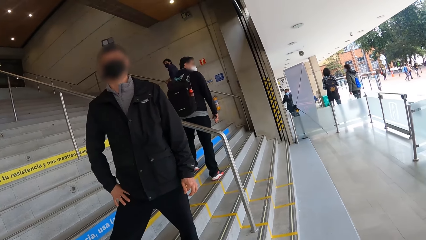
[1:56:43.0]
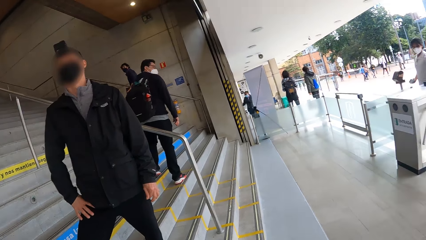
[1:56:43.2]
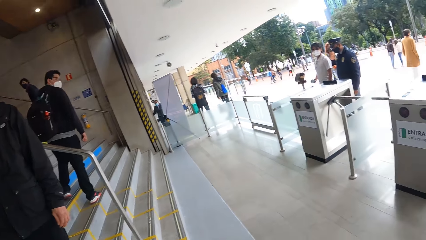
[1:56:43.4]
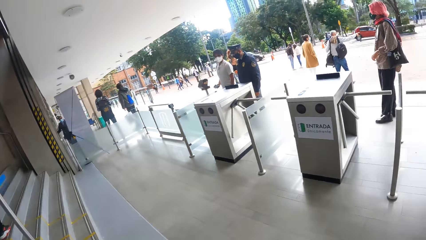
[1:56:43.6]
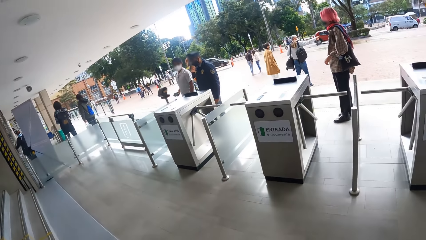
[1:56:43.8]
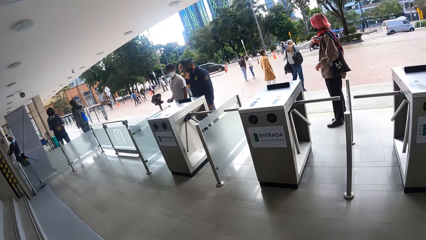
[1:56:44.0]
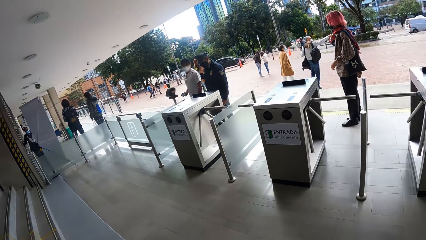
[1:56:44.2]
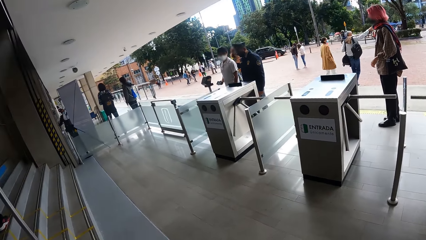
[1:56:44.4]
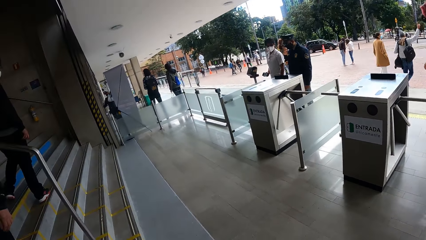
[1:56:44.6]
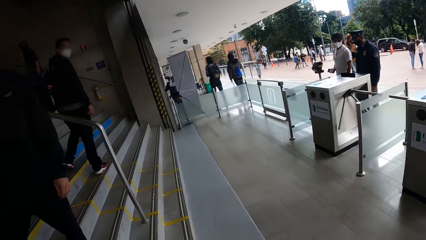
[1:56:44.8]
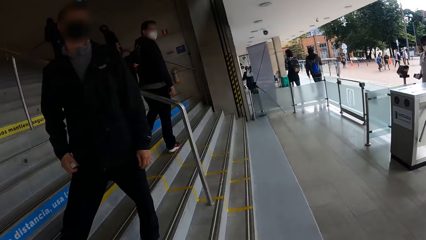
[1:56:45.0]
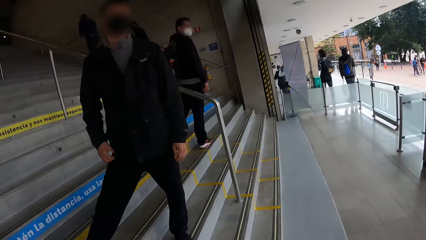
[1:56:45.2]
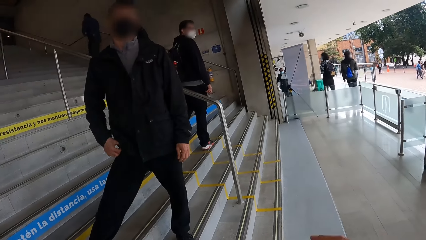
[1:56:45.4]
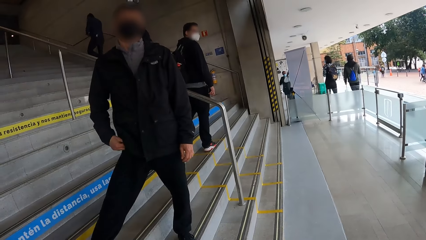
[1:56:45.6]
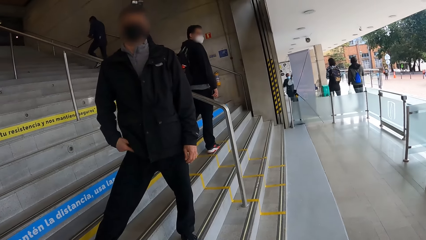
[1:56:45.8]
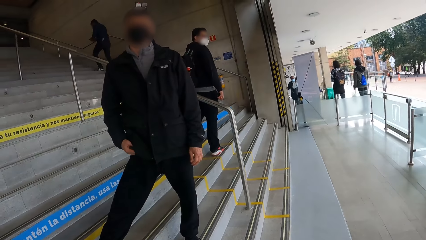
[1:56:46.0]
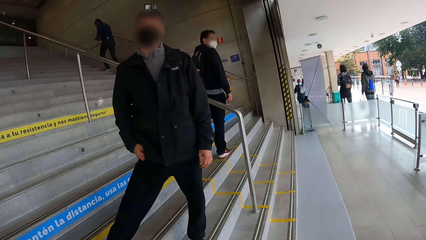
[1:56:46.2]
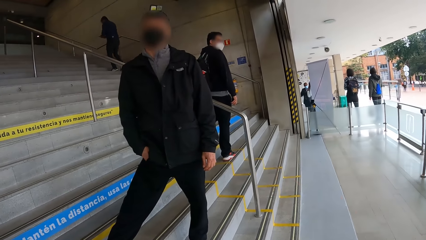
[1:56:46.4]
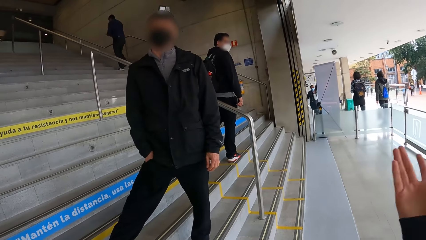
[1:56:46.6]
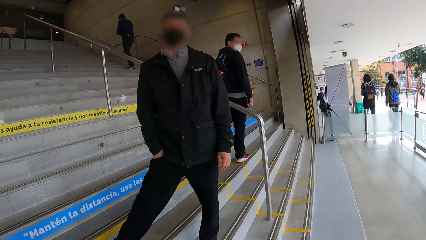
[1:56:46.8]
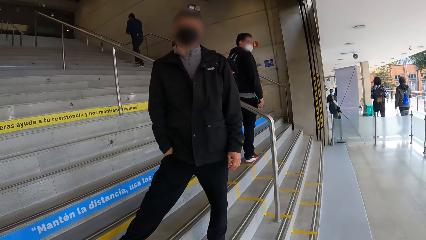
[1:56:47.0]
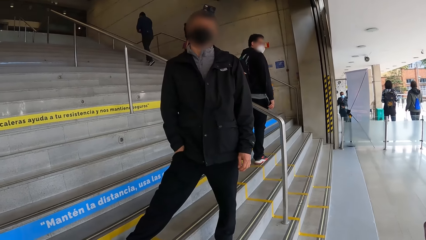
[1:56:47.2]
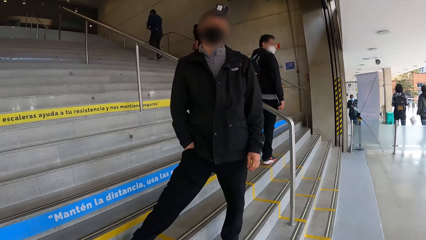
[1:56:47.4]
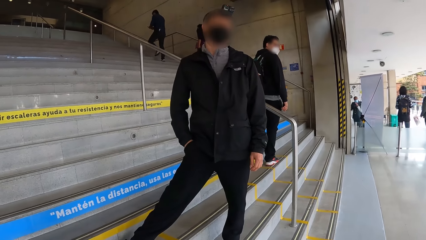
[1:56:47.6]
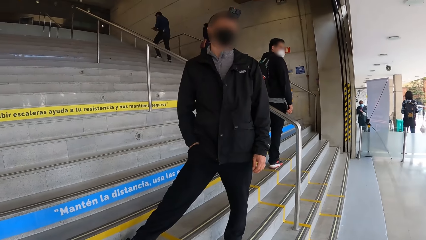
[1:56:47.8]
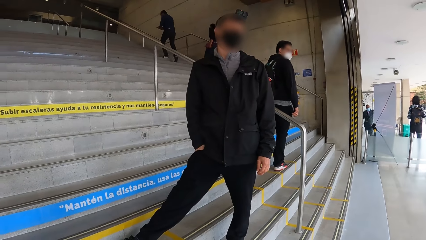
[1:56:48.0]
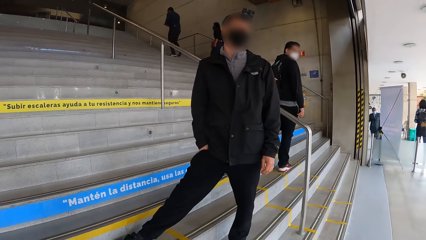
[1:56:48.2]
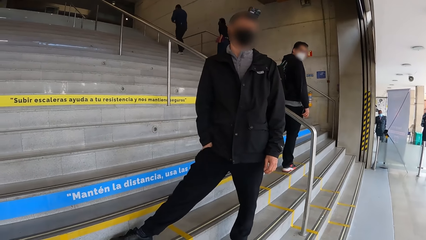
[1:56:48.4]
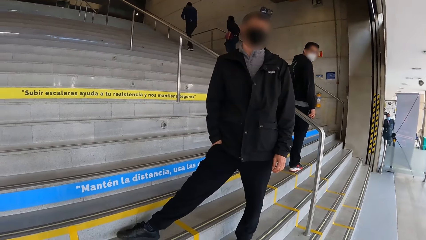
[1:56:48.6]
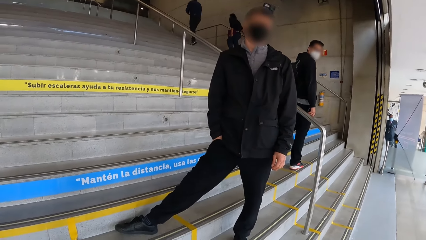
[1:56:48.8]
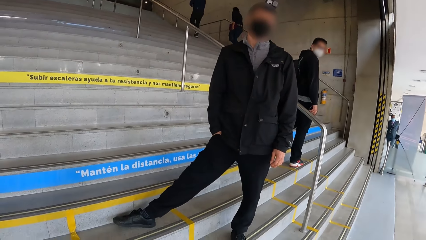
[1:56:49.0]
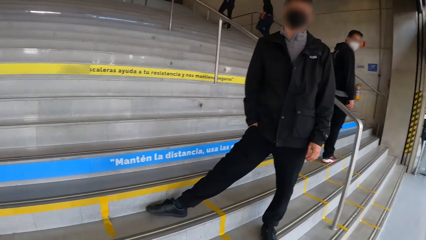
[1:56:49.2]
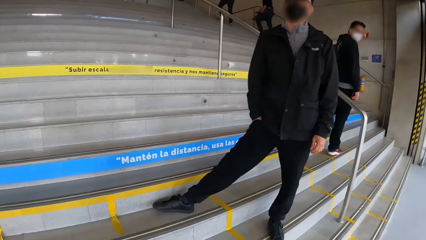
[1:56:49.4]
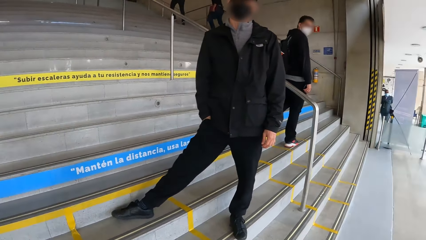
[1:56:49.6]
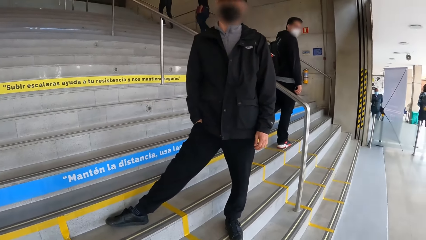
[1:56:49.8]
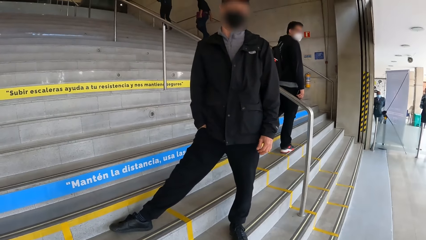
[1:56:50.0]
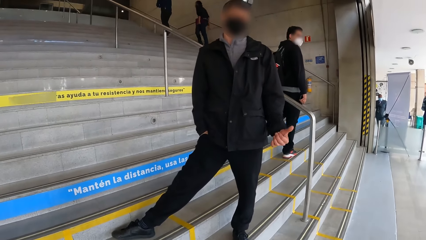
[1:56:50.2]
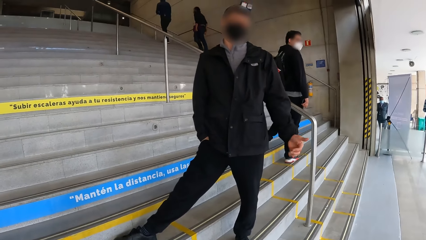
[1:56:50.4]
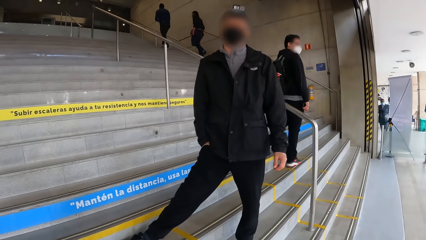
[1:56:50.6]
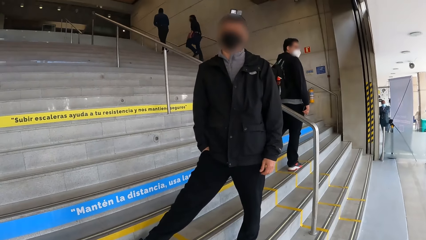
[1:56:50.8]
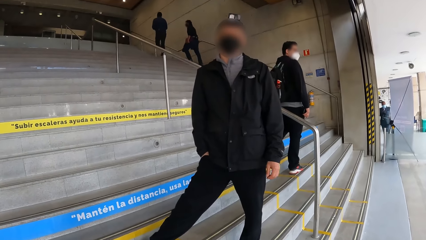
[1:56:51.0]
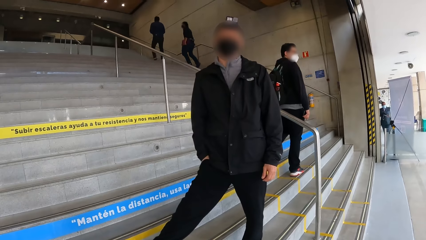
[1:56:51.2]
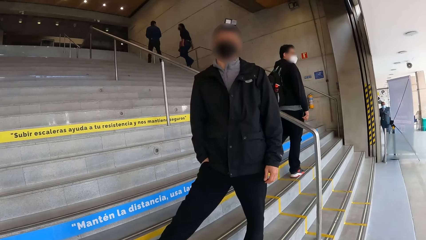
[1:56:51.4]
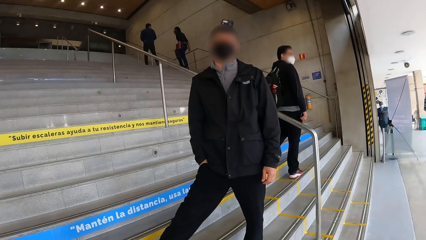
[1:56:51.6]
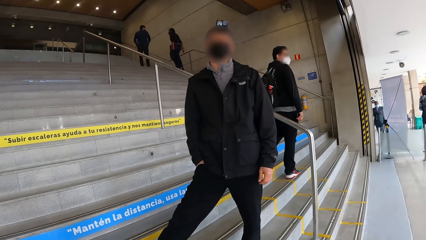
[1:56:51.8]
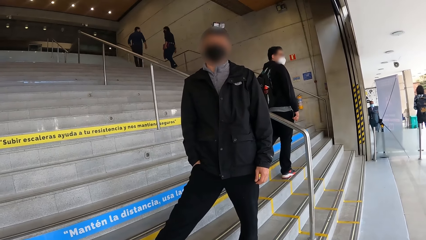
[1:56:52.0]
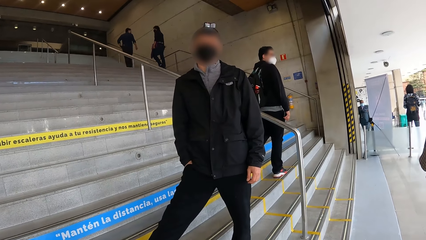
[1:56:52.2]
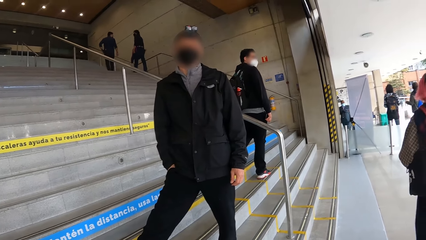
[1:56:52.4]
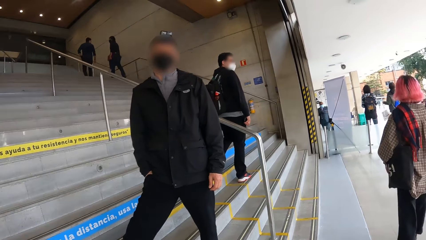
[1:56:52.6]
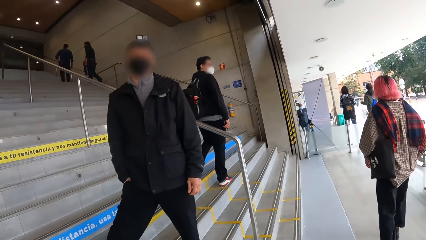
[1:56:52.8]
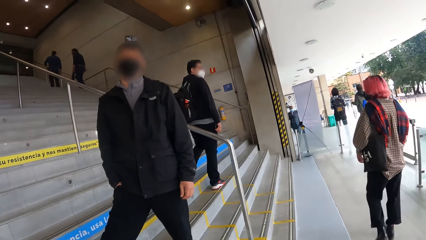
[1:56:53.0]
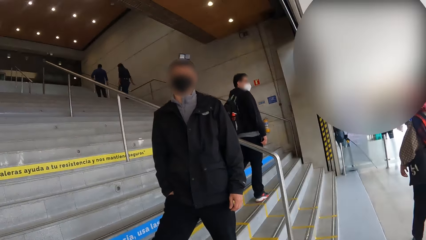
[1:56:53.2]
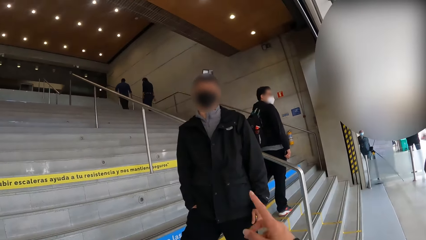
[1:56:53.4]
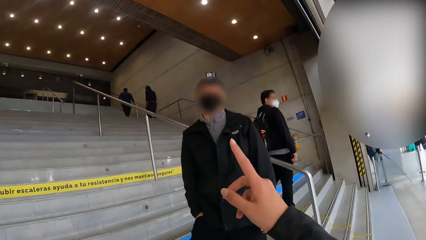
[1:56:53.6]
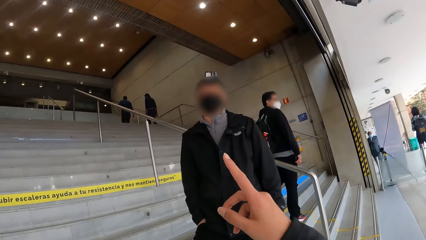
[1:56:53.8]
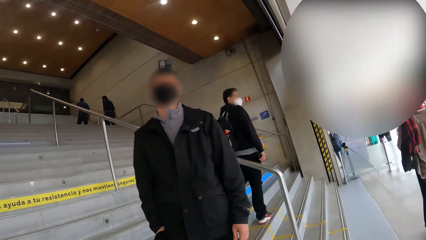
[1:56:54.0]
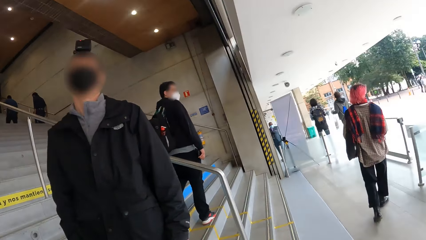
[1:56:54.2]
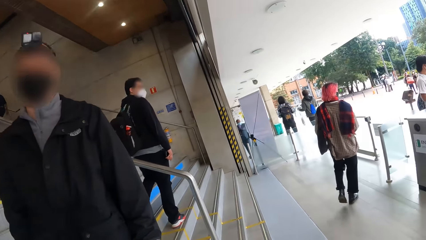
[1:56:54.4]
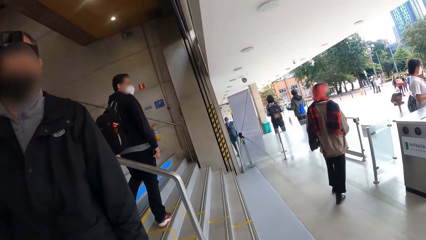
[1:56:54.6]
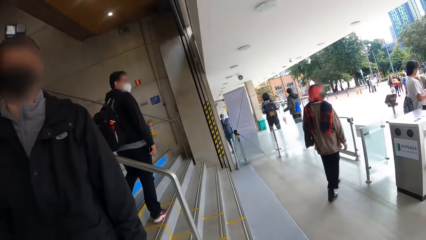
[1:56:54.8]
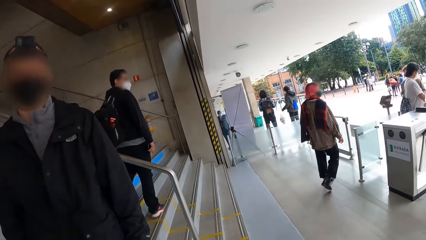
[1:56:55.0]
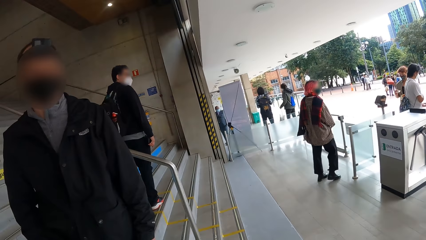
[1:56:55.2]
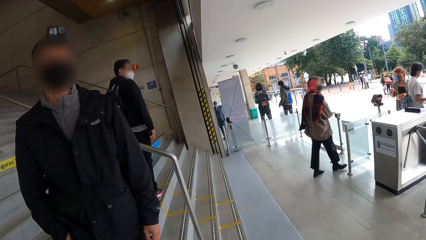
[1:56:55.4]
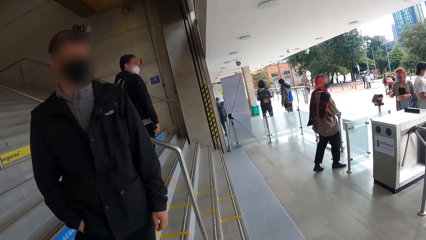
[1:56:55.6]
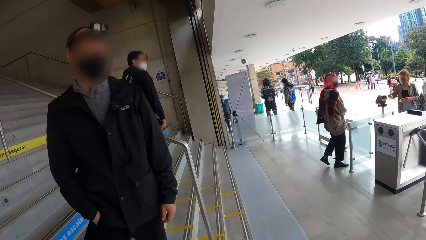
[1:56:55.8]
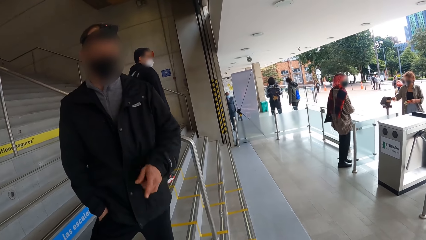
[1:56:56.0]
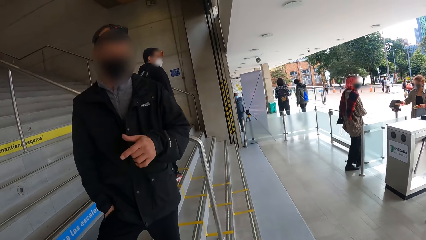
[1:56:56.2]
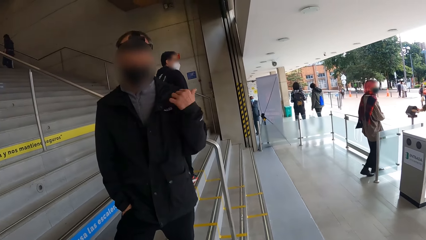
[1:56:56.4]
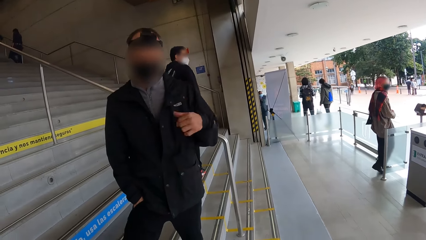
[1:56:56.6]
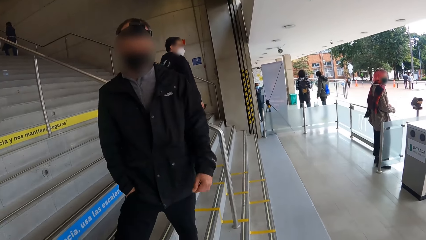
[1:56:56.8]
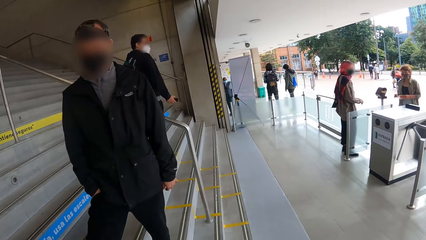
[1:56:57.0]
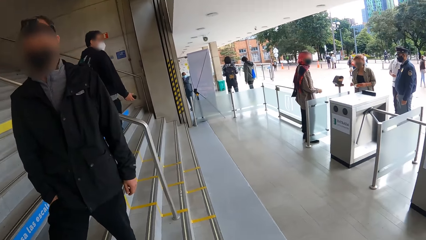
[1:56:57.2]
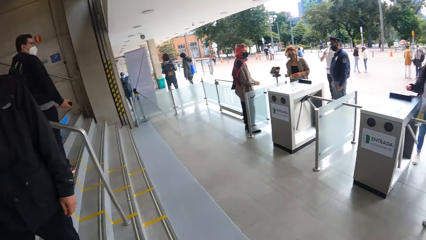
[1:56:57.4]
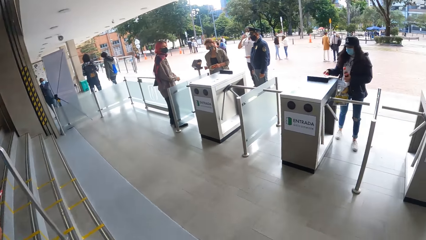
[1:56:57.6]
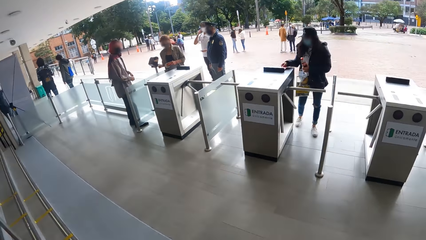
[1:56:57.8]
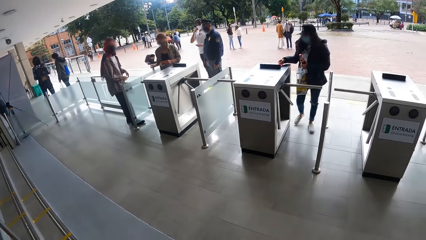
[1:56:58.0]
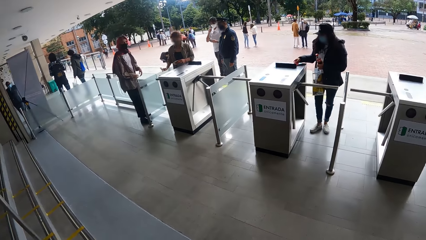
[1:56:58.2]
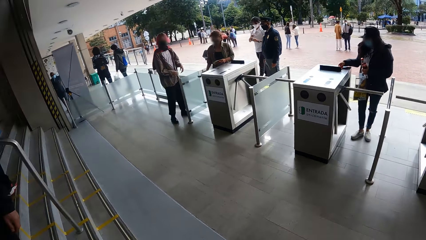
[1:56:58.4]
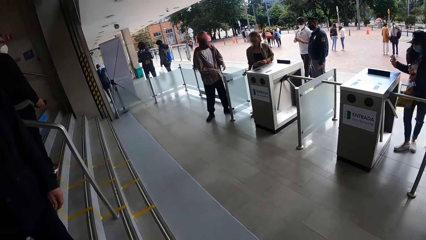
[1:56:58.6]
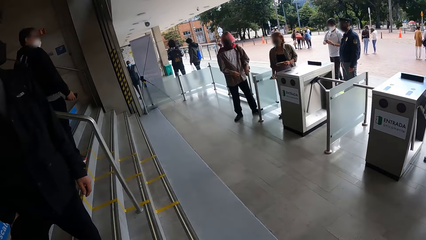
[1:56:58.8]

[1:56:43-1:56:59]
The camera wearer converses with the man. They point.
